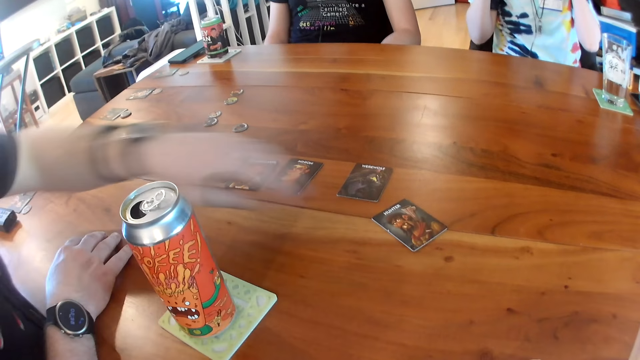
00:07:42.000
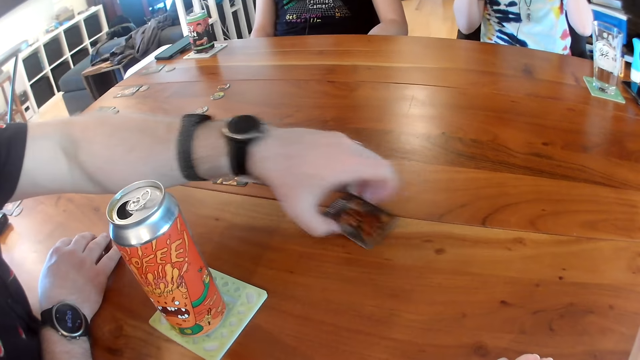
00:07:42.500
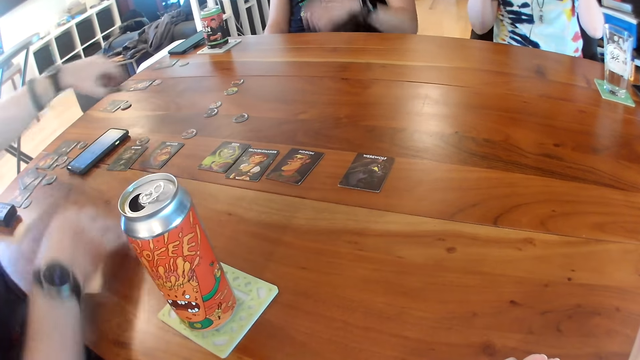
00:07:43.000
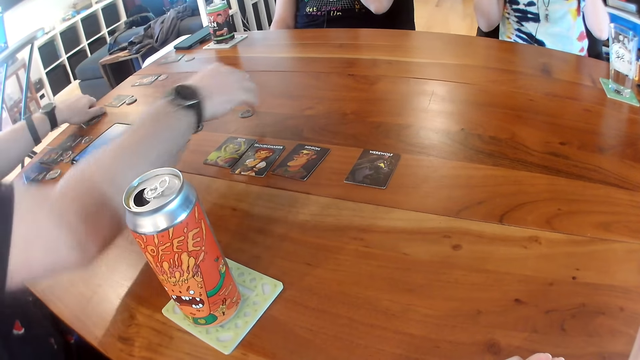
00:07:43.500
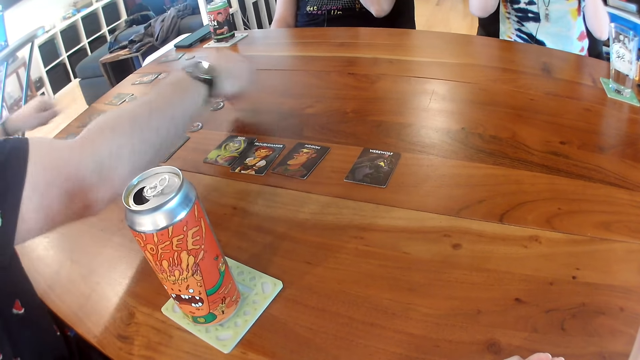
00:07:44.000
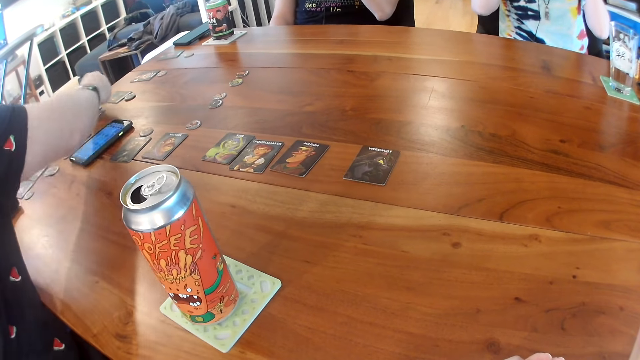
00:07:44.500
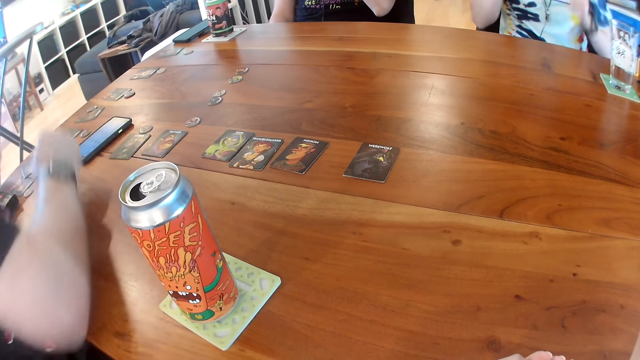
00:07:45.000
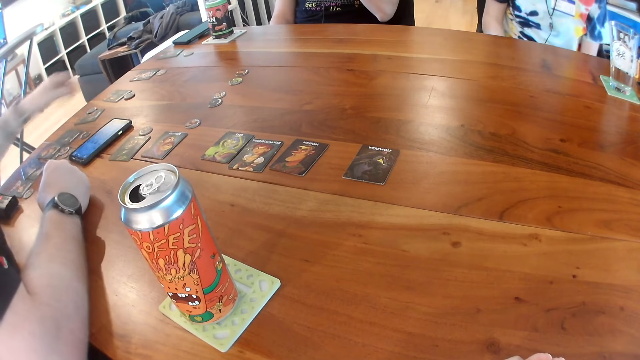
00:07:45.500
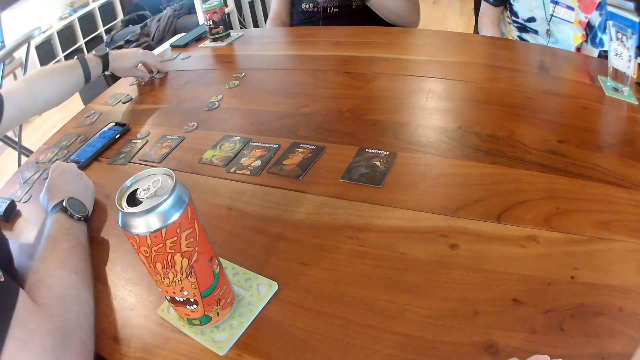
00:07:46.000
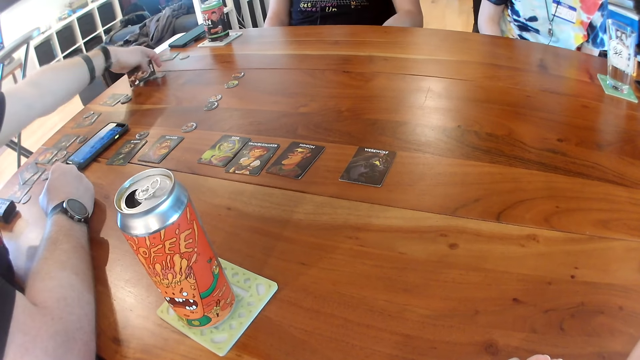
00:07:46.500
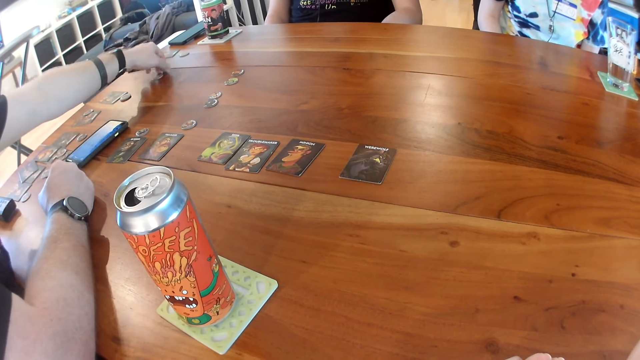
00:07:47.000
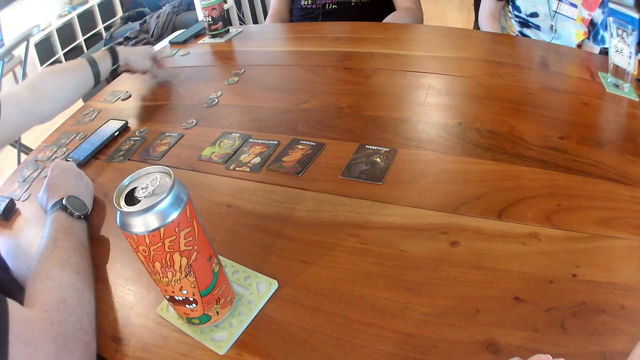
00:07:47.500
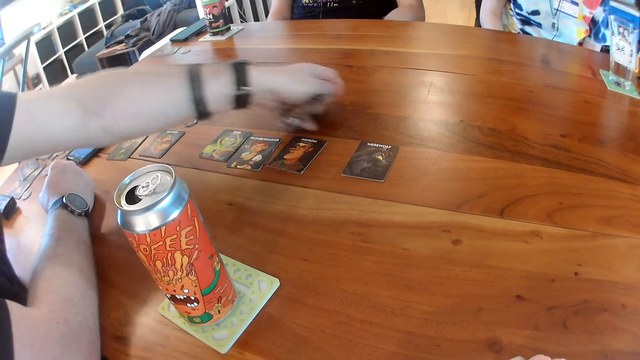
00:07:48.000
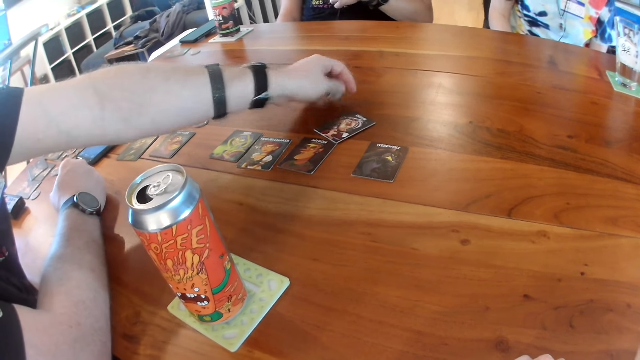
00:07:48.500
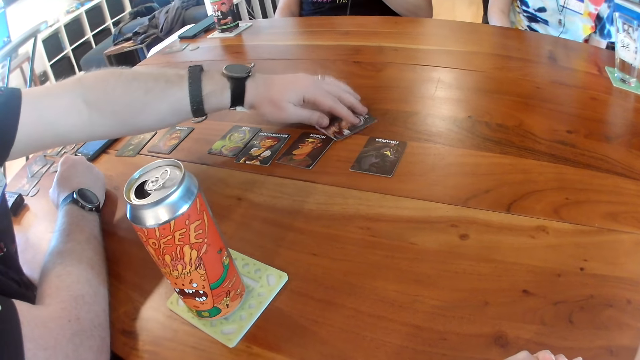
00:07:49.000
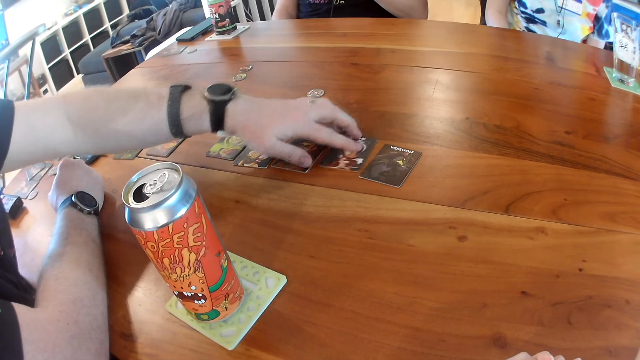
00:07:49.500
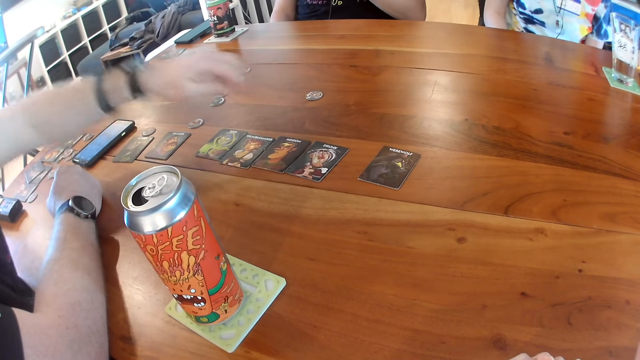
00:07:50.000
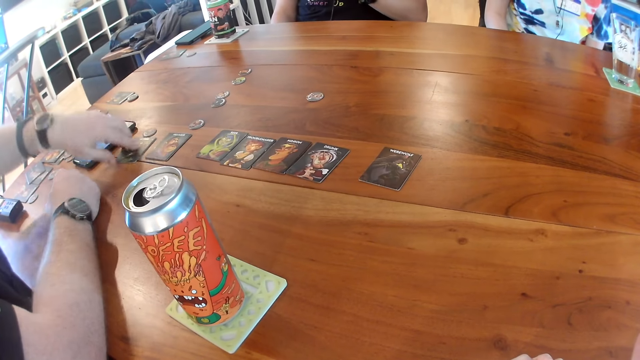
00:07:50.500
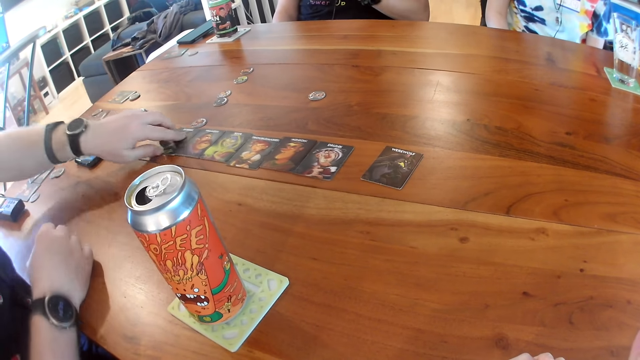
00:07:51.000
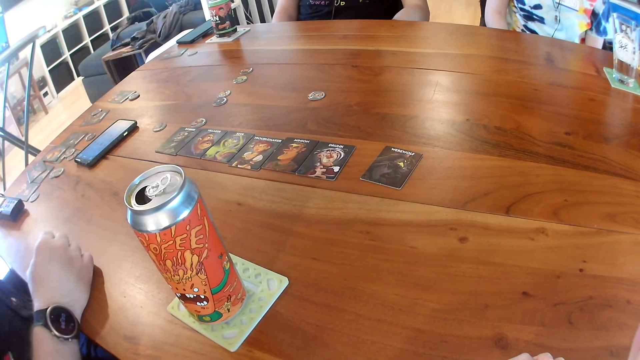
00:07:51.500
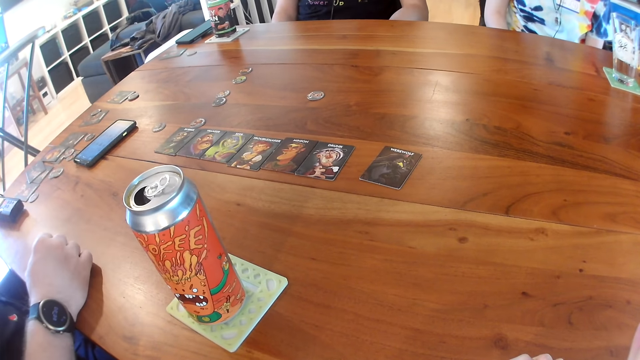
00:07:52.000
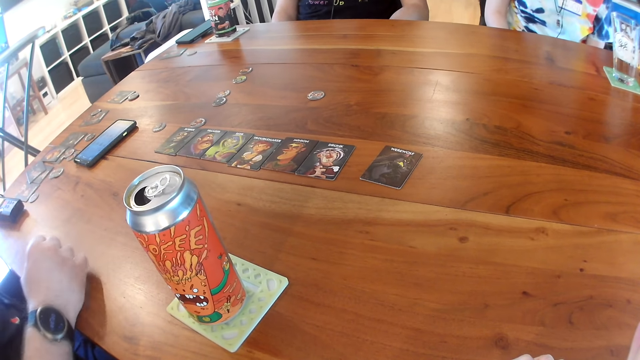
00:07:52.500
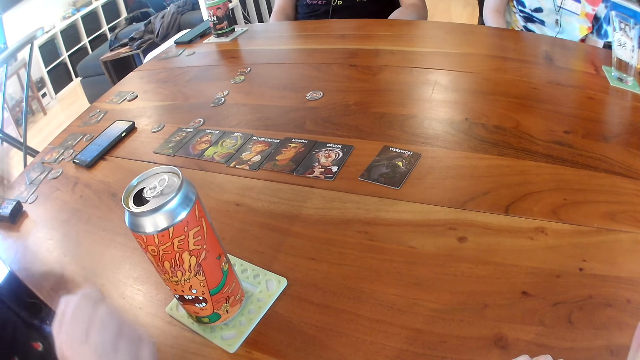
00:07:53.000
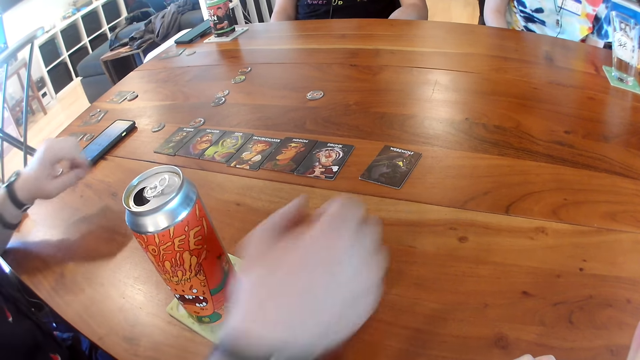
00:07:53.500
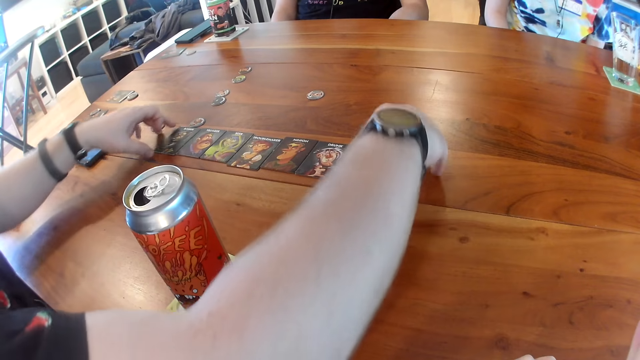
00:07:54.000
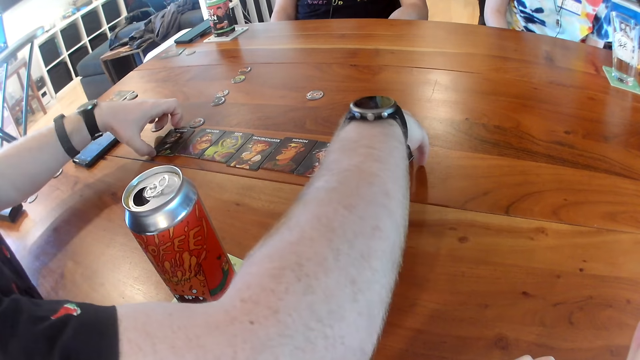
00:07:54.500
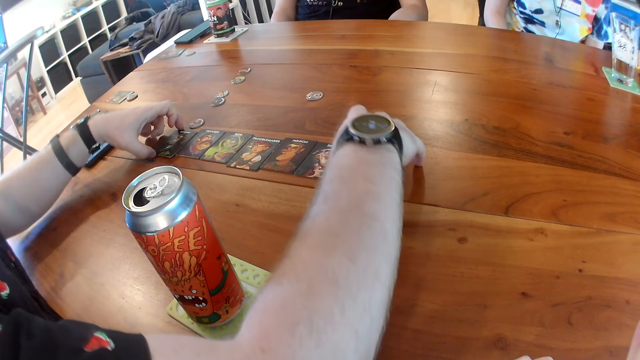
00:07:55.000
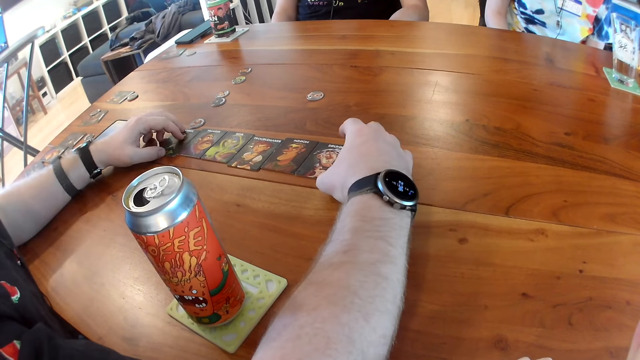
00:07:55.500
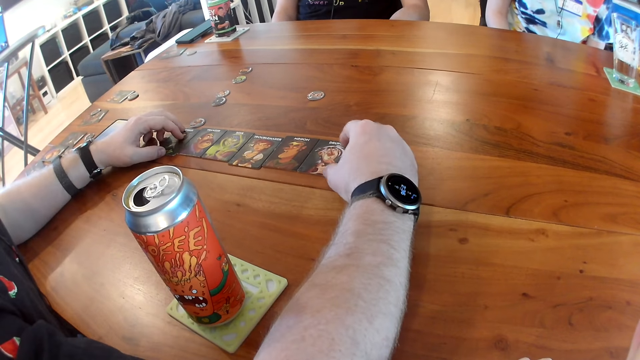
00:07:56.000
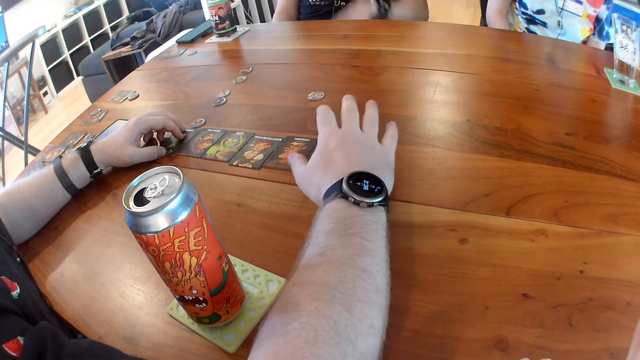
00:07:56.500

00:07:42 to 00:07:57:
A man picks up the card on the table with his left hand. The man drops the card on the table with his left hand. The man picks up the token on the table with his right hand. The man drops the token on the table with his right hand. The man picks up the token on the table with his left hand. The man picks up the cards on the table with his left hand. The man drops the card on the table with his left hand. The man drops the token on the table with his left hand. The man moves the card on the table with his left hand. The man interacts with the camera wearer, another man, and a woman. The first man moves the cards on the table with his left hand. The first man talks. The first man arranges the cards on the table with both hands.

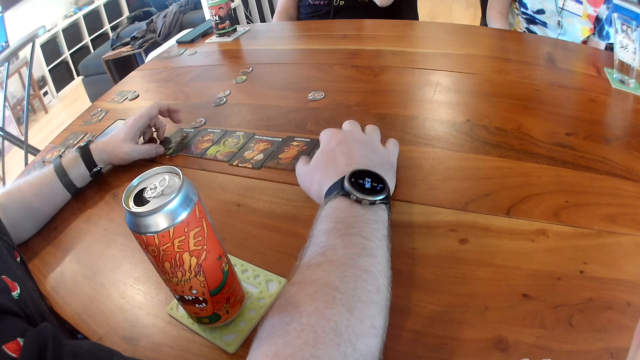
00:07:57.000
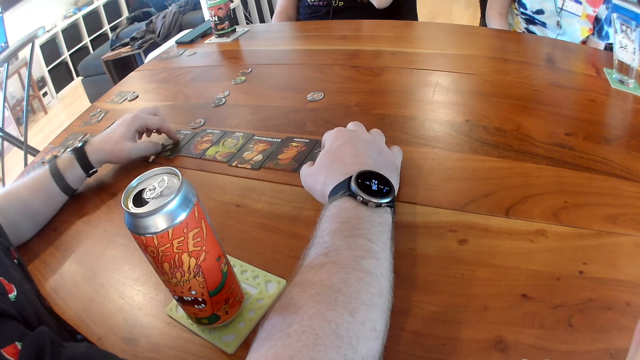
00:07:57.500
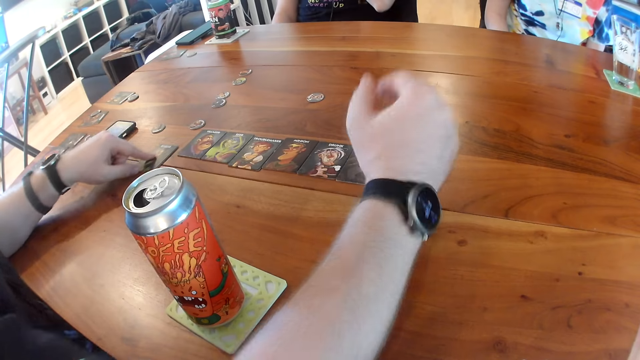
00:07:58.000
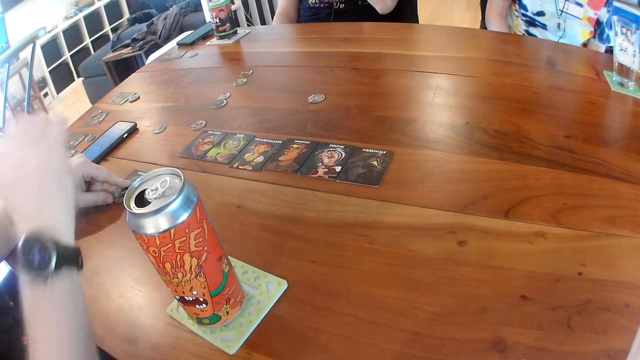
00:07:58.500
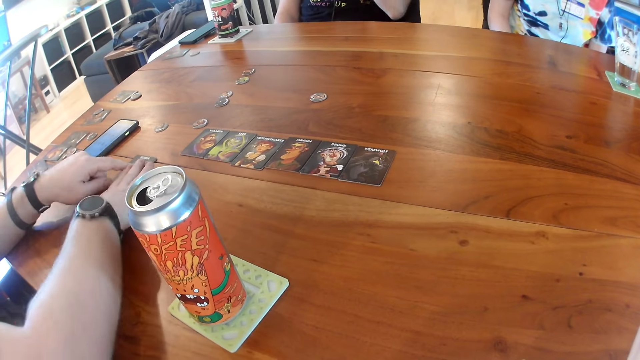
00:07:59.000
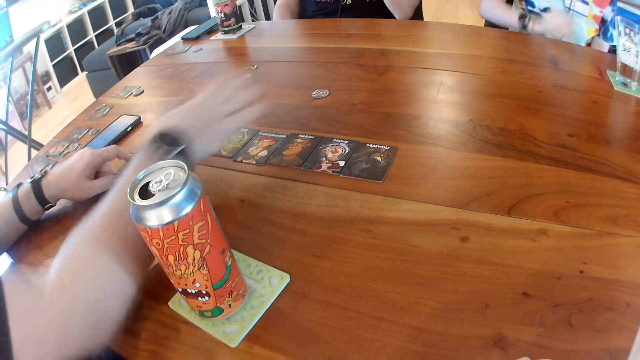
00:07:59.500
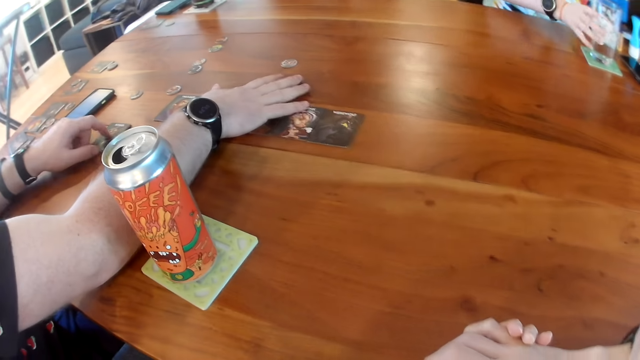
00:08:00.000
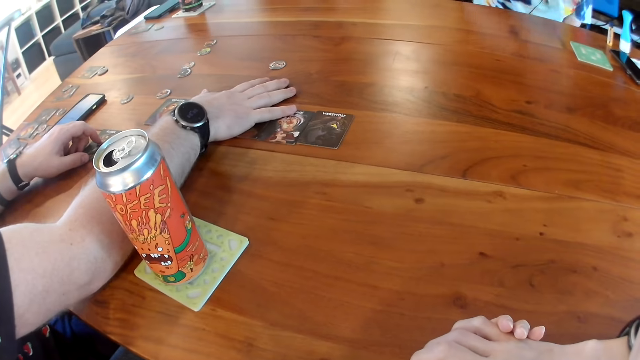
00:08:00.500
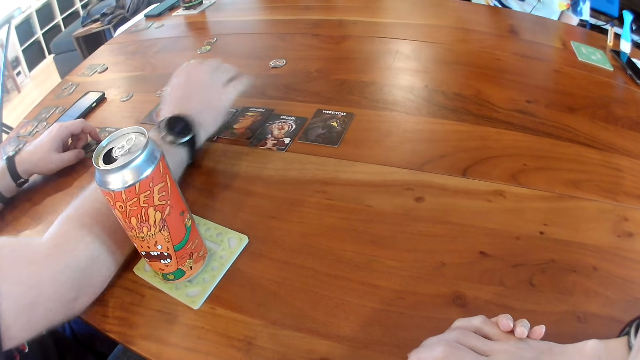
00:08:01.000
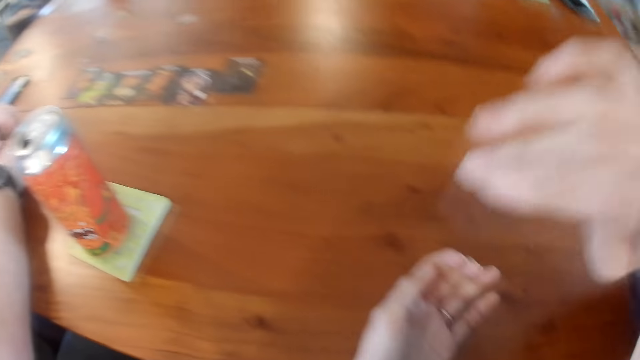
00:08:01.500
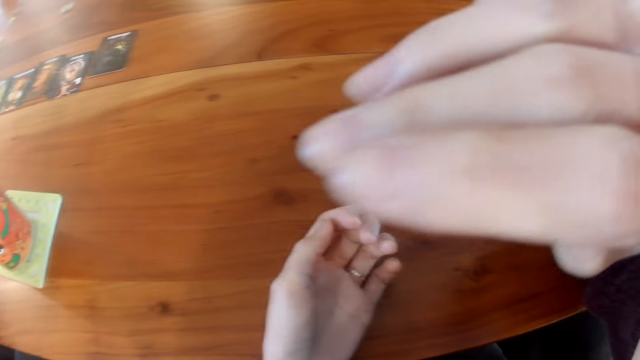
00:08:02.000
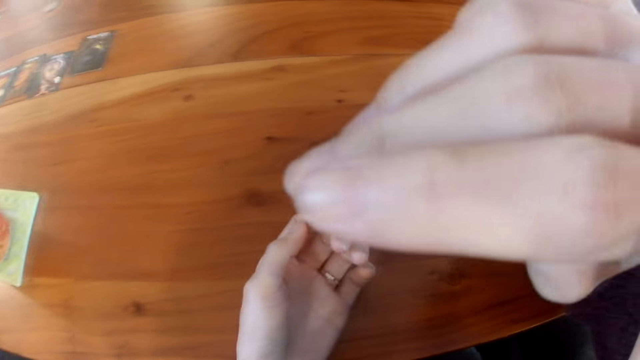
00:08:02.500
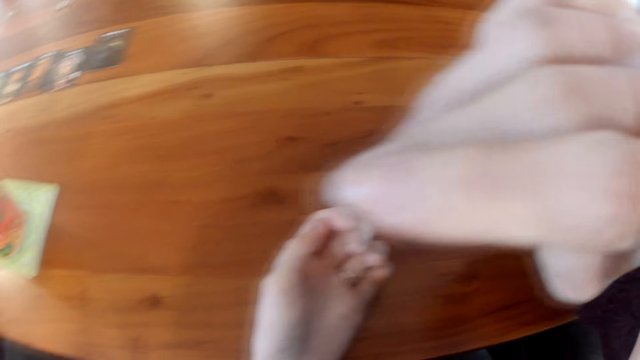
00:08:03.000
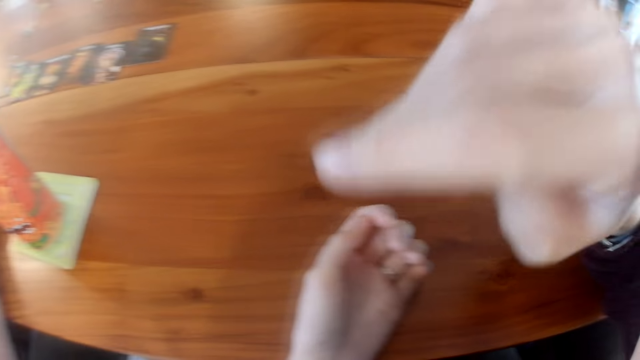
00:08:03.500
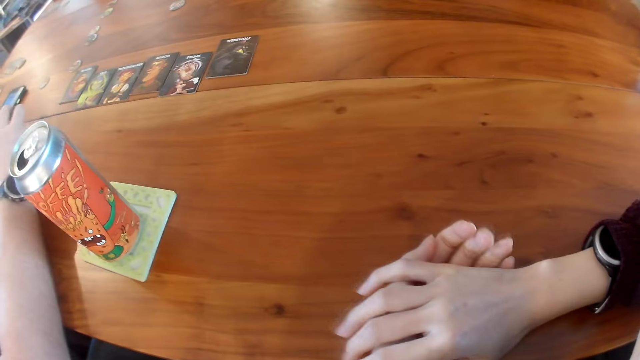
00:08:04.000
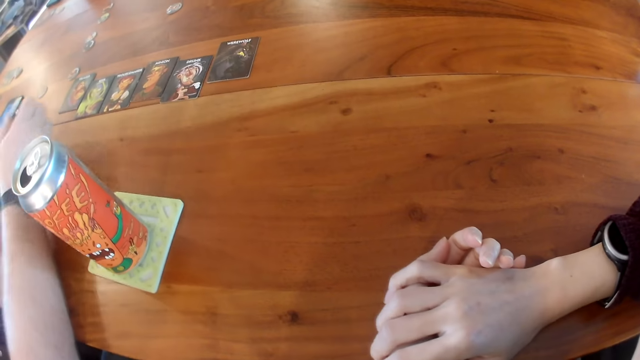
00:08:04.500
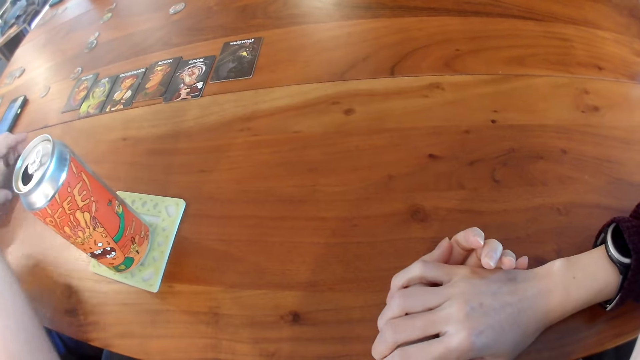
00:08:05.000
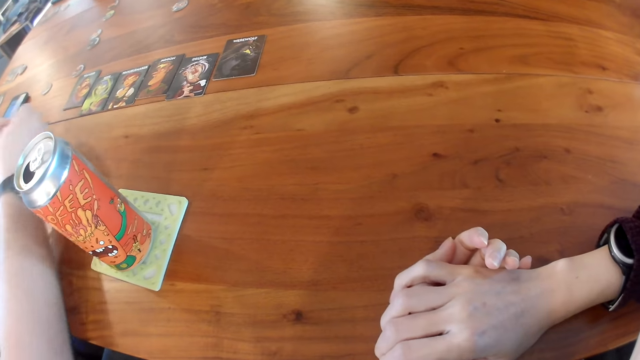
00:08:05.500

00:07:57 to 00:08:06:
A woman talks. A man moves the card on the table with his left hand. The man talks. The man touches the card on the table with his right hand. The woman picks up a glass of water on the table with her right hand. The camera wearer touches her nose with her right hand. She drops her right hand on her left hand on the table.
